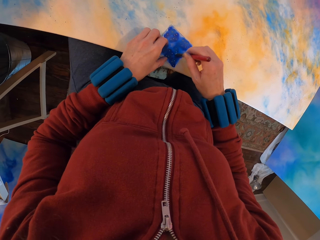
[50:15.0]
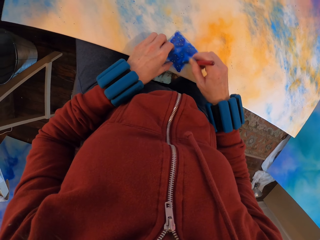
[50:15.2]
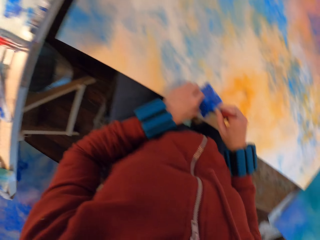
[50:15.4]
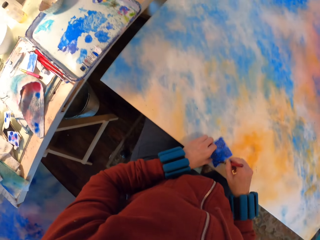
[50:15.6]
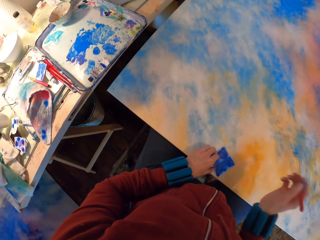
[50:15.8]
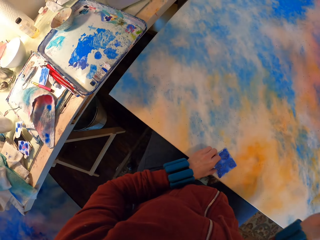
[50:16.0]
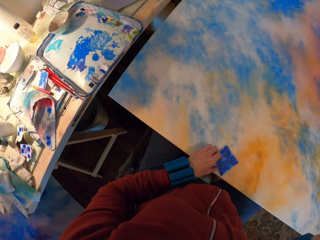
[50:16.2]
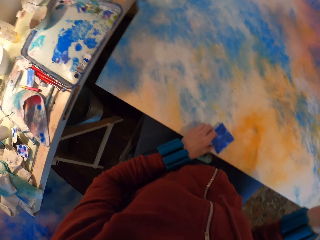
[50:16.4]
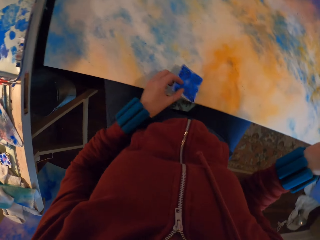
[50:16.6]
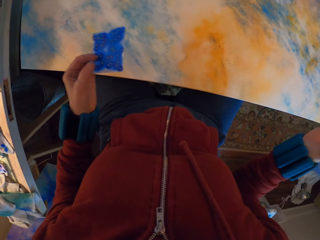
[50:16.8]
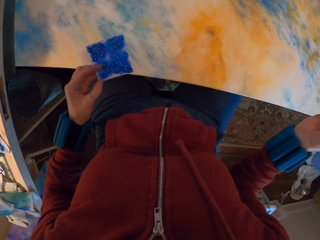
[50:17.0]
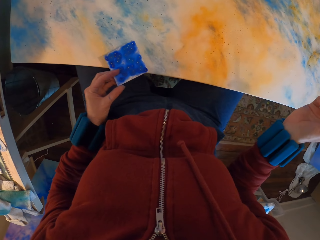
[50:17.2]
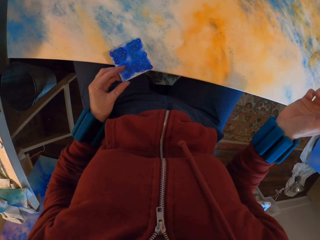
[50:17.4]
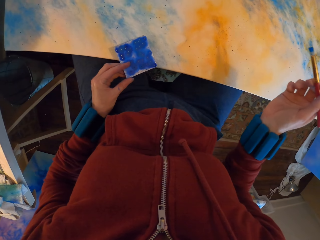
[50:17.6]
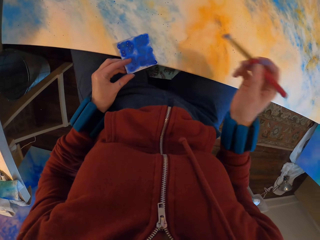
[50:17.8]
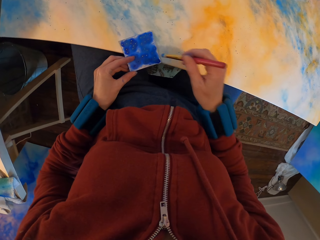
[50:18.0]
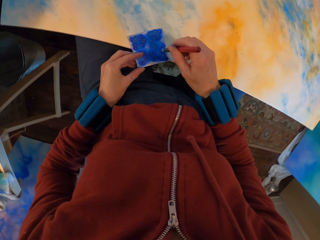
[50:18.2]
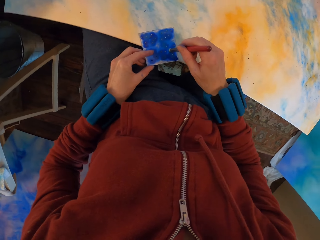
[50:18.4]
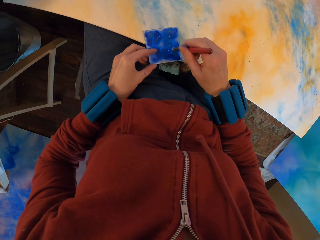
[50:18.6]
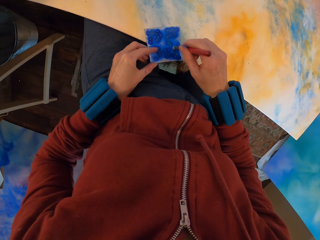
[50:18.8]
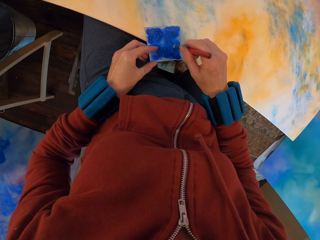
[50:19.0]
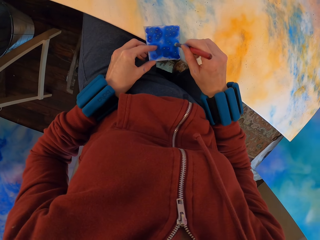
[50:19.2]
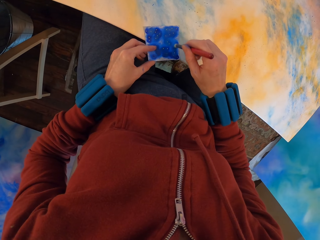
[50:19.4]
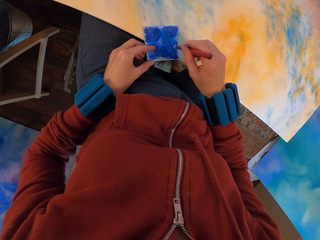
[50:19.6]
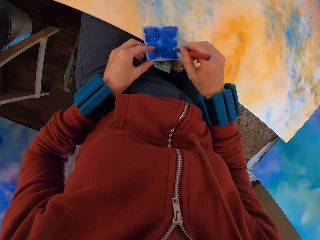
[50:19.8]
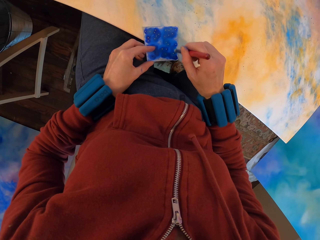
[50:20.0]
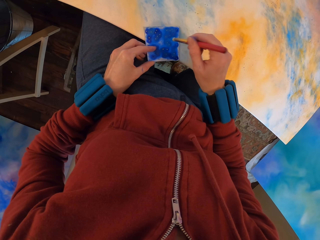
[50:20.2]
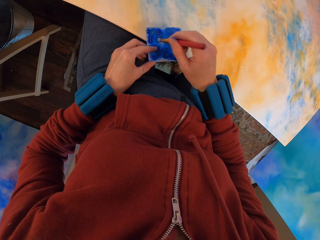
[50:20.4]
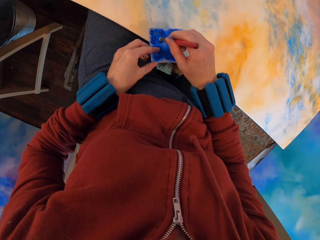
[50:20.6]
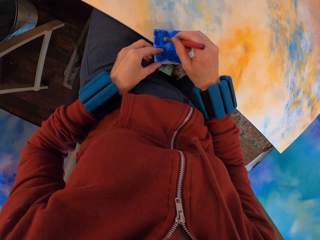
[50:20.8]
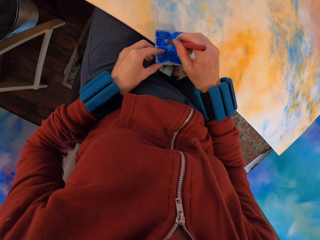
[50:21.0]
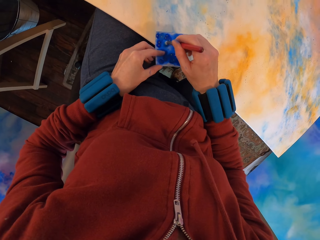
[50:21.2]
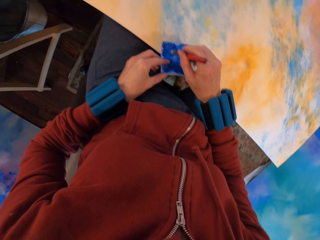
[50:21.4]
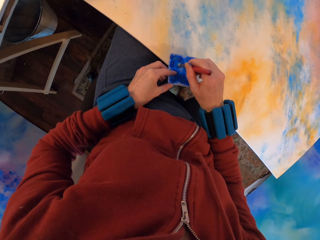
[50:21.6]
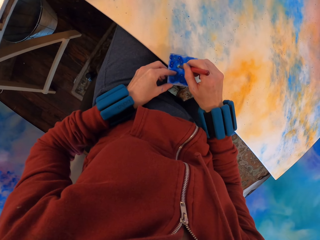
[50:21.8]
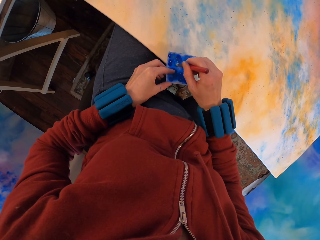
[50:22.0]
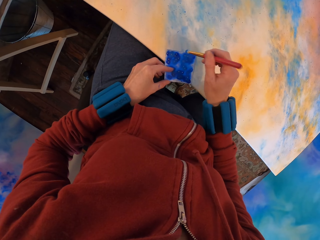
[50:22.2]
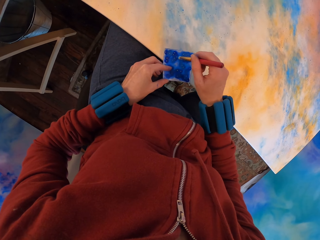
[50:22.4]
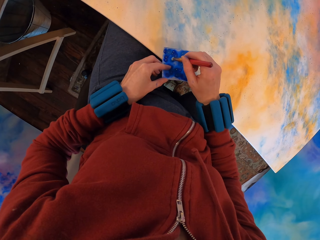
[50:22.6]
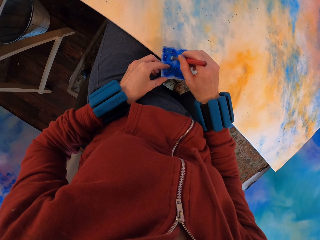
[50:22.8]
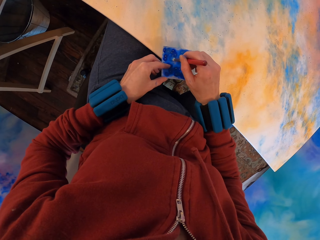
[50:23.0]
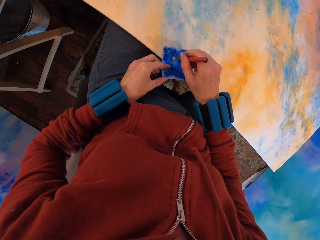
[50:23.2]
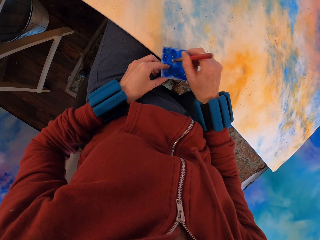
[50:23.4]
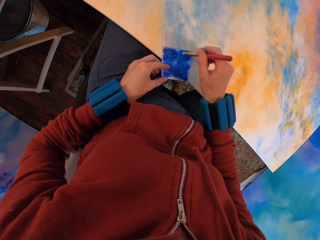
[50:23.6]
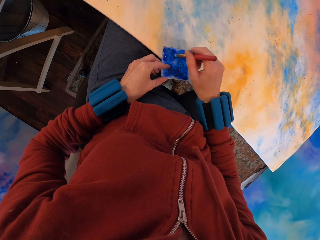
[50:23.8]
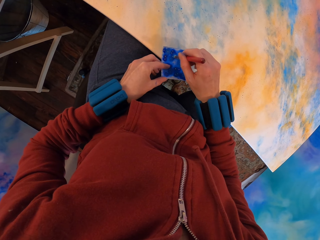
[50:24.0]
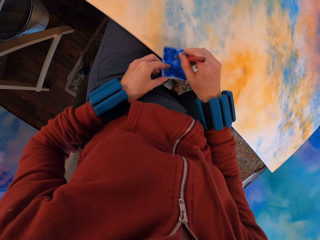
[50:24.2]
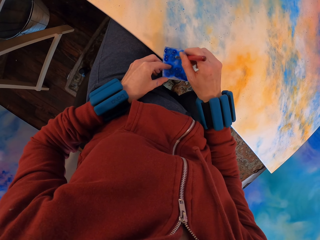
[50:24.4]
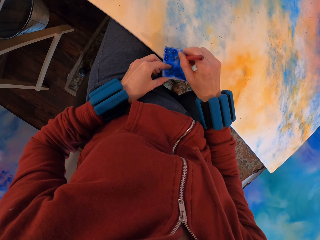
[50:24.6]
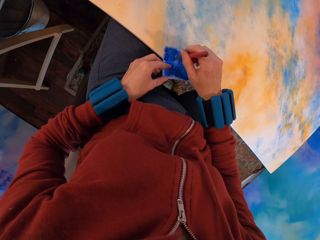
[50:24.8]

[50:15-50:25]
The camera wearer lifts the canvas. They place the paper on the canvas. They paint the canvas.

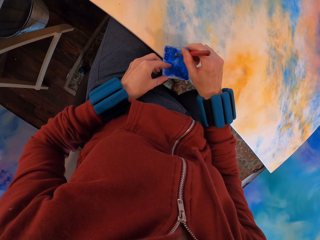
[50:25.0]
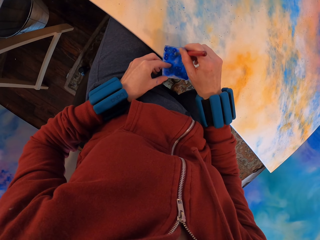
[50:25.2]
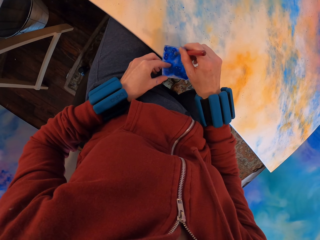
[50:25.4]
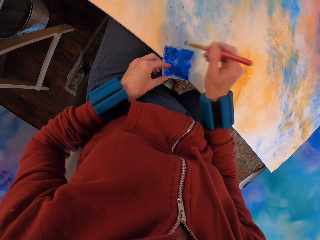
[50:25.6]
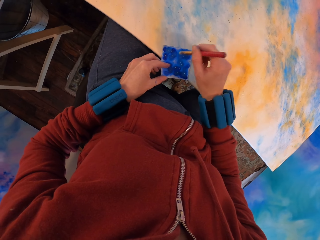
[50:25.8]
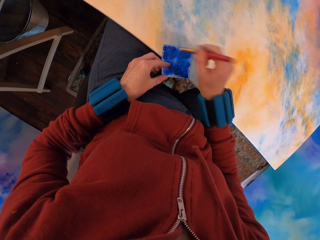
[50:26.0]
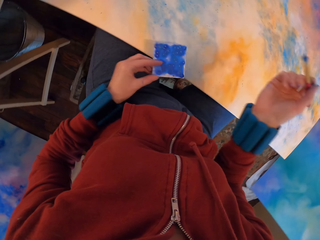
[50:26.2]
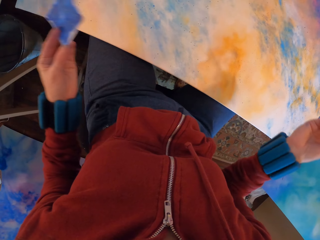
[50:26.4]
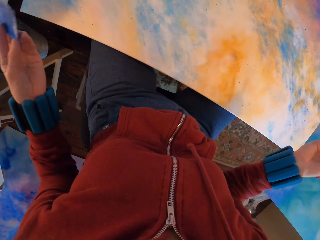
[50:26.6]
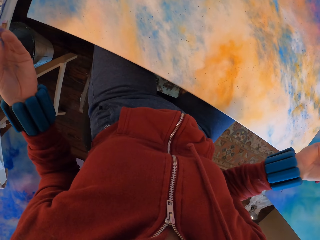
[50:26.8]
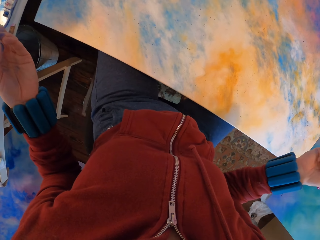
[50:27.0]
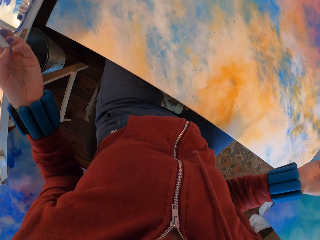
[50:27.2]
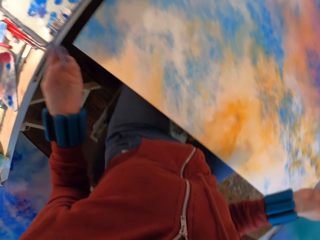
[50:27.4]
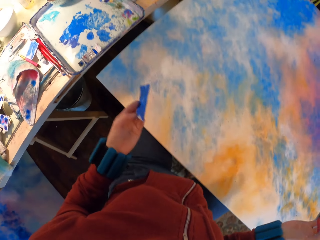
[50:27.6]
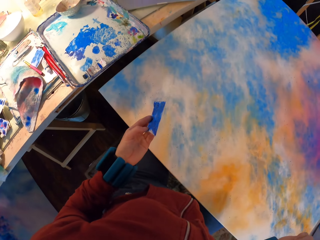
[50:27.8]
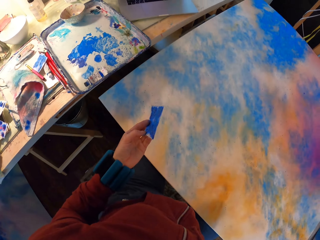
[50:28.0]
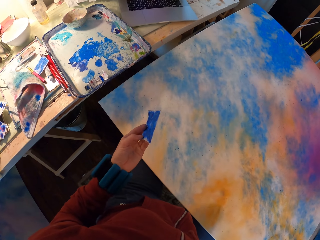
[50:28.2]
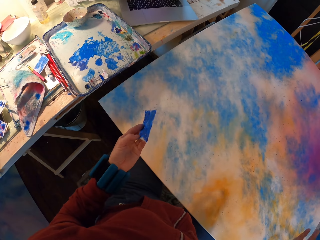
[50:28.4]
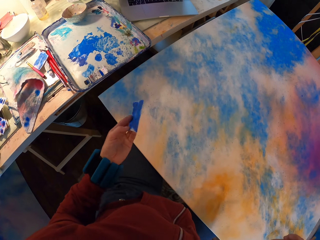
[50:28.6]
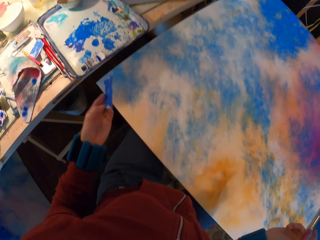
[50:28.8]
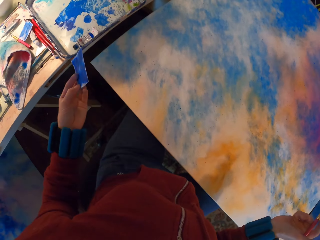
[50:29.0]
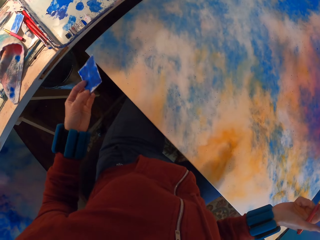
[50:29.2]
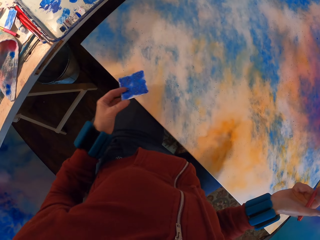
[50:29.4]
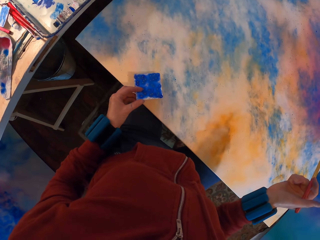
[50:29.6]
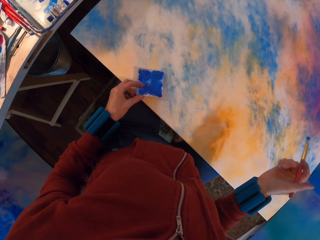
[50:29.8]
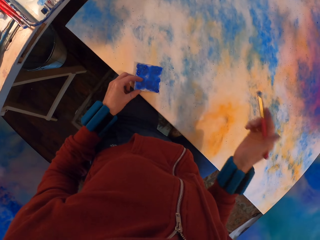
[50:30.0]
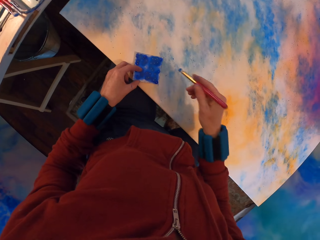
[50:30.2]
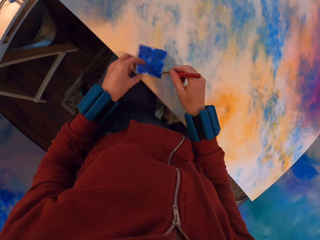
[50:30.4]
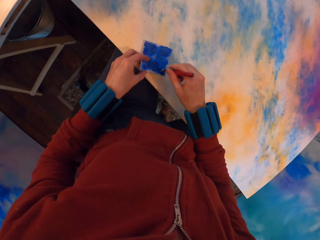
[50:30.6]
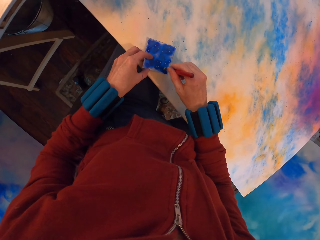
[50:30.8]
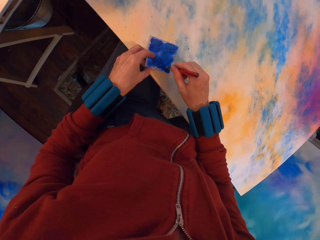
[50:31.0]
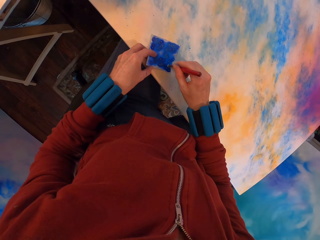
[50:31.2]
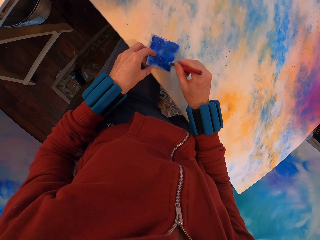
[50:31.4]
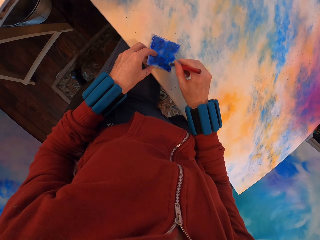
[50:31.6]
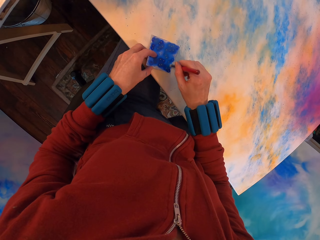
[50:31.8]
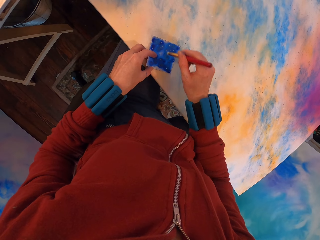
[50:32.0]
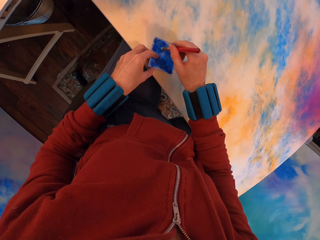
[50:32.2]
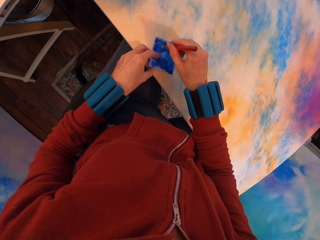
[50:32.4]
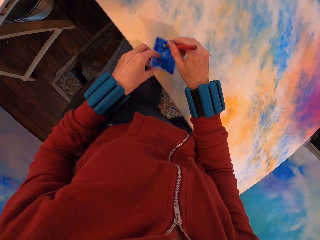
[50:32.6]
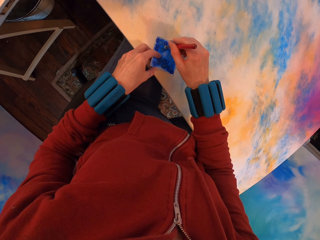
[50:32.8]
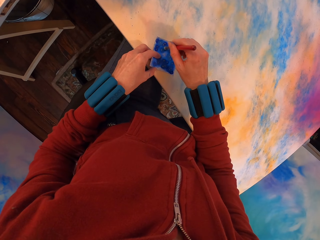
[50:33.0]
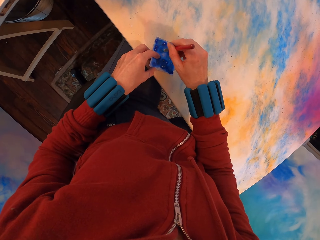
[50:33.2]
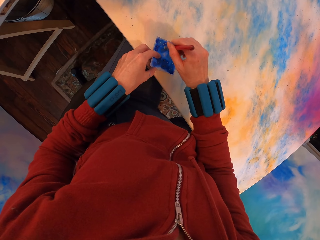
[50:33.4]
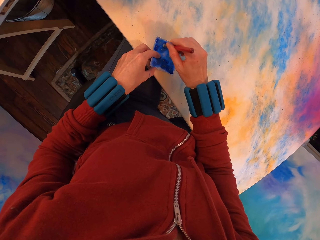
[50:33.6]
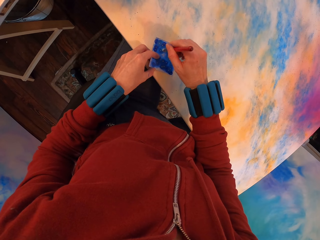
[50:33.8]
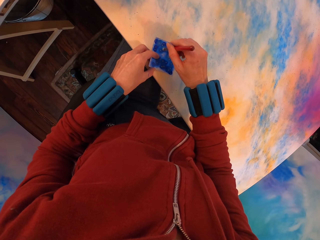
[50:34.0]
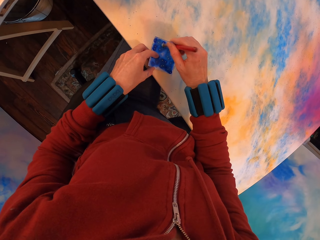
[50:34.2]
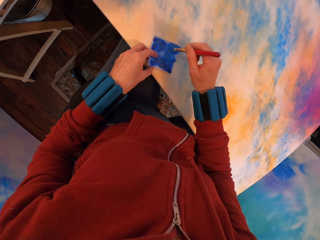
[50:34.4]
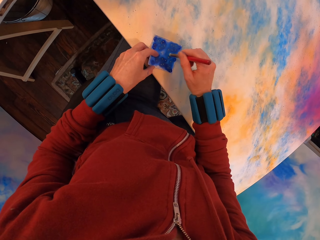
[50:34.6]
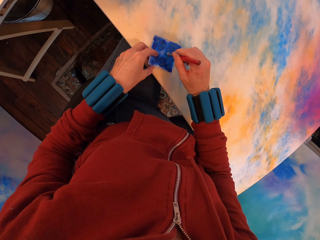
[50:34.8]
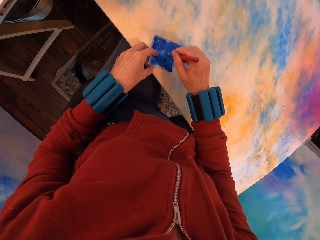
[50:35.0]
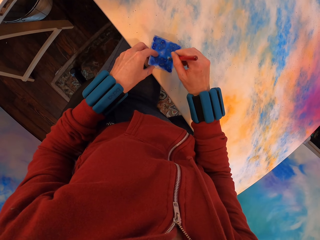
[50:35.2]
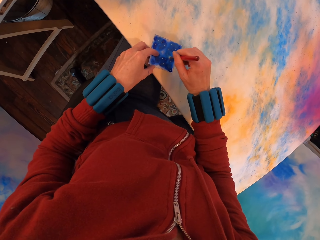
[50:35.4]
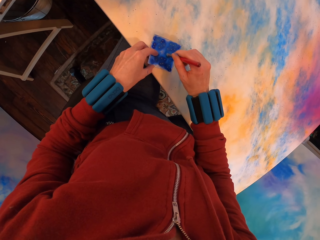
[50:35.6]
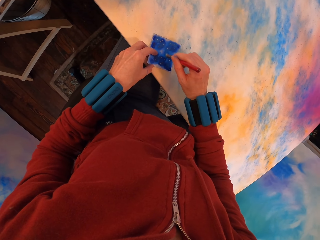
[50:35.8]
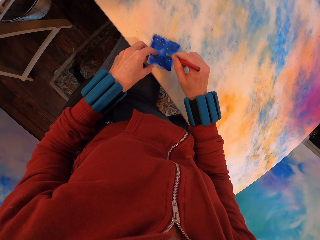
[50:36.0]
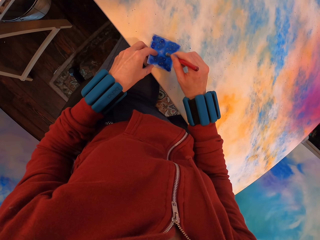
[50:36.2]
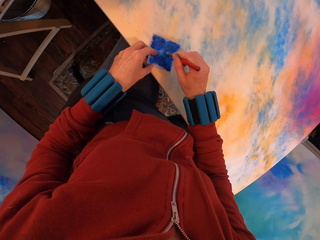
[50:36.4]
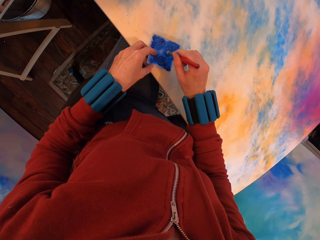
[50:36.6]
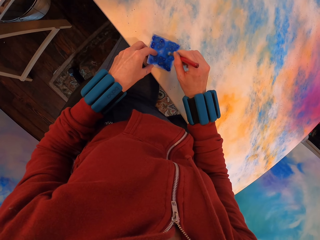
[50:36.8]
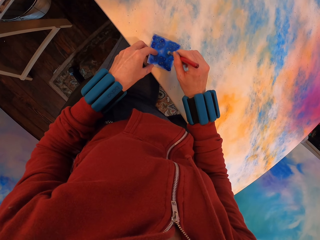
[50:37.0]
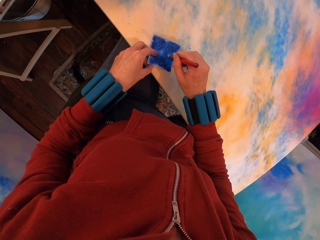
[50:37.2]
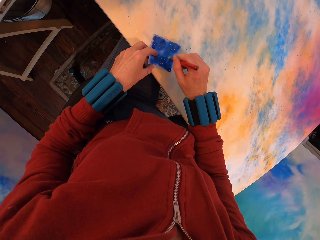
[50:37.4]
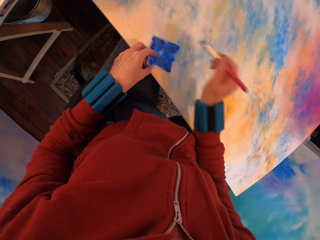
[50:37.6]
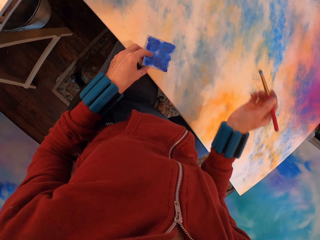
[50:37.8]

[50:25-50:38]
The camera wearer lifts the paper. They place the paper on the canvas. They paint the paper.
